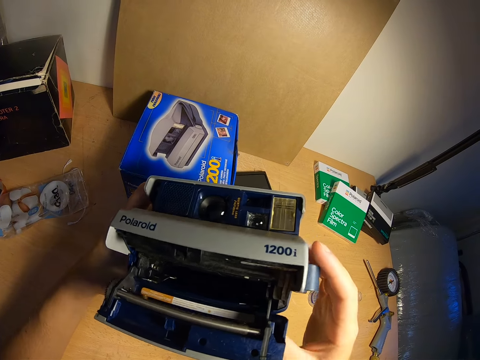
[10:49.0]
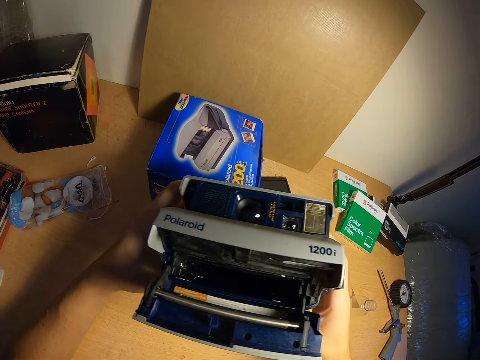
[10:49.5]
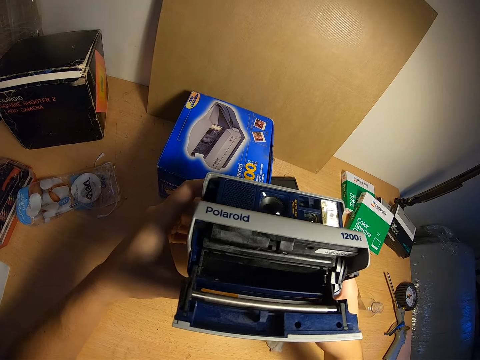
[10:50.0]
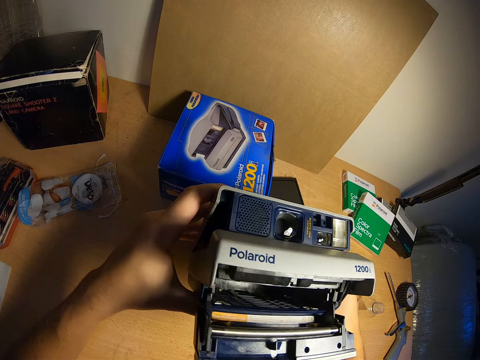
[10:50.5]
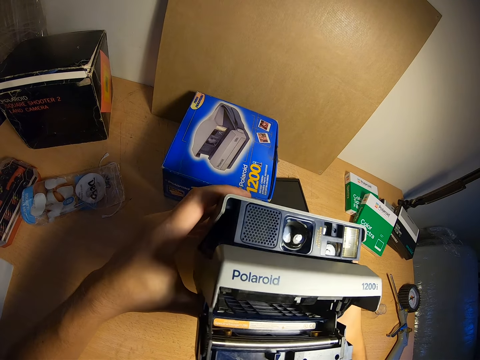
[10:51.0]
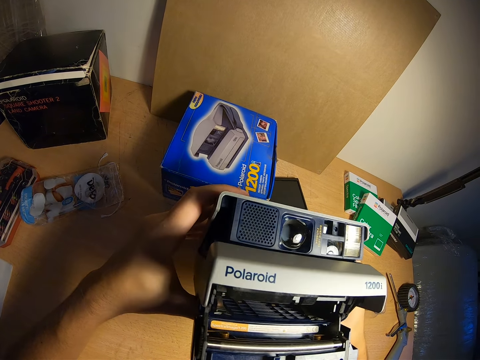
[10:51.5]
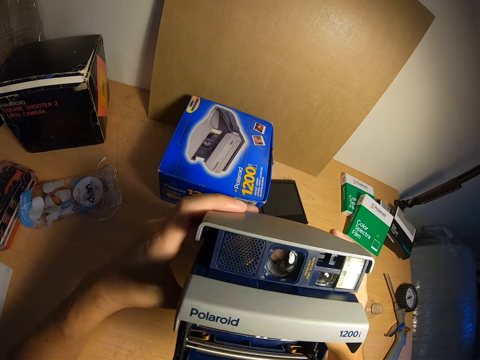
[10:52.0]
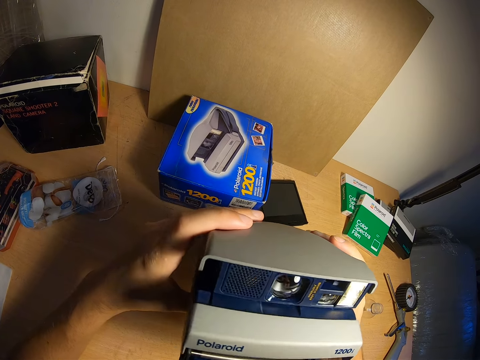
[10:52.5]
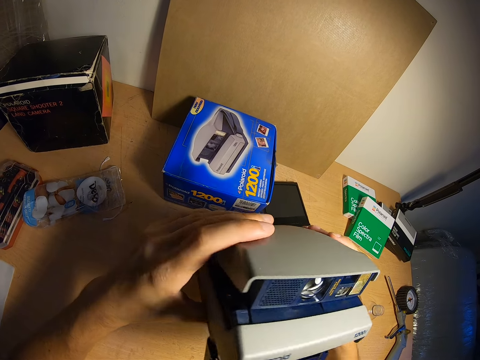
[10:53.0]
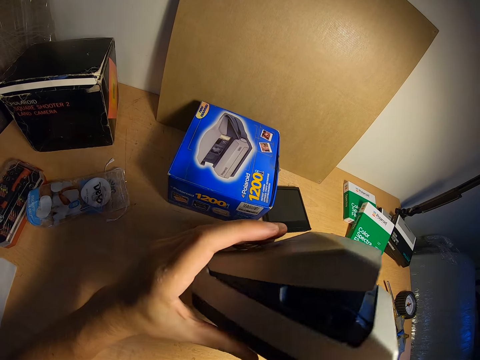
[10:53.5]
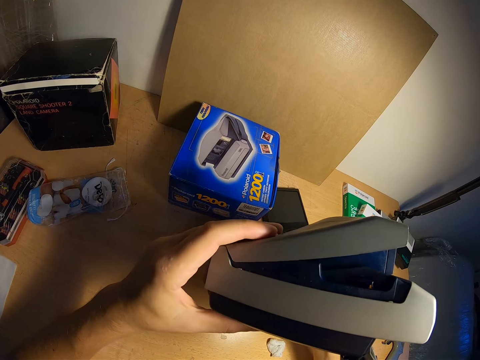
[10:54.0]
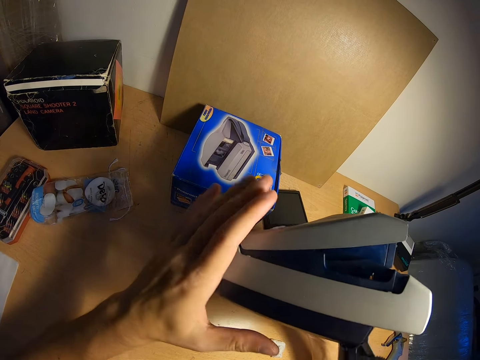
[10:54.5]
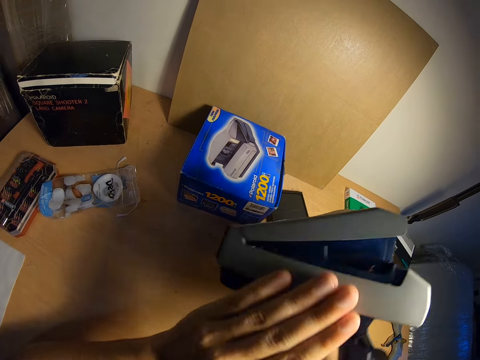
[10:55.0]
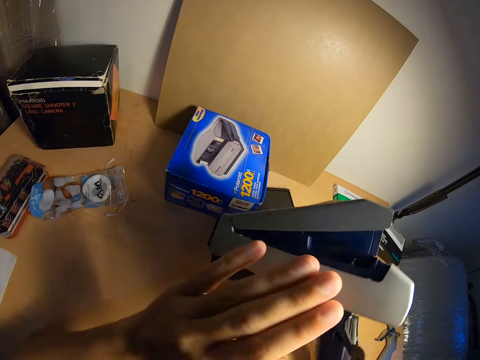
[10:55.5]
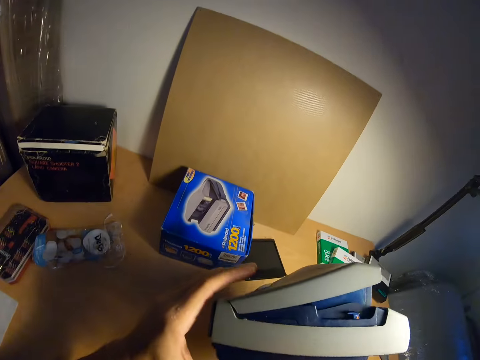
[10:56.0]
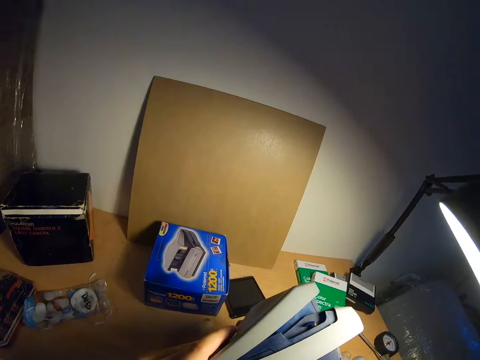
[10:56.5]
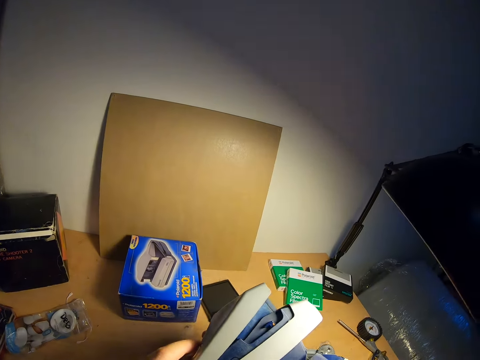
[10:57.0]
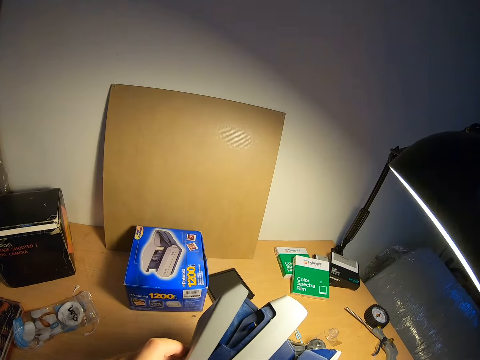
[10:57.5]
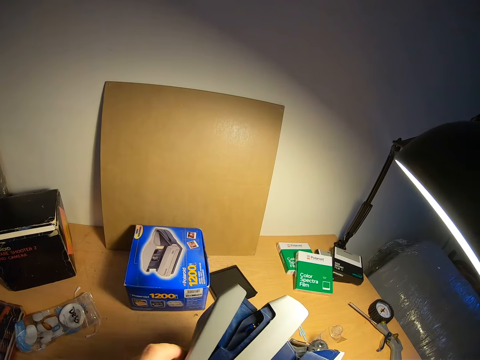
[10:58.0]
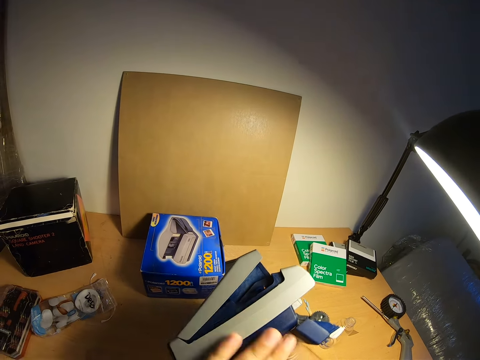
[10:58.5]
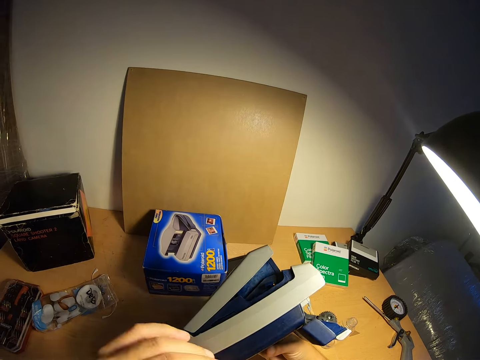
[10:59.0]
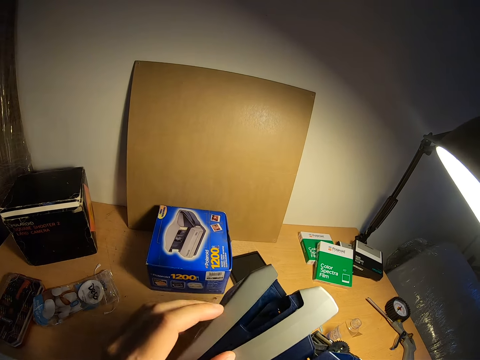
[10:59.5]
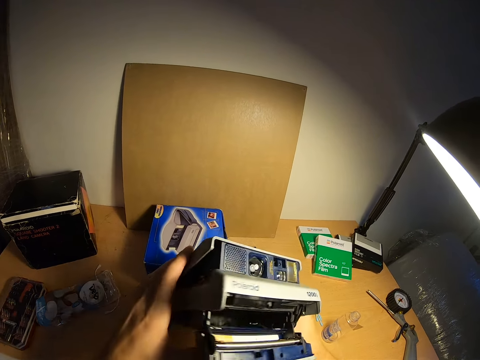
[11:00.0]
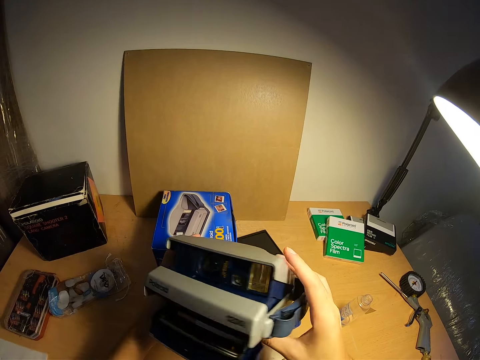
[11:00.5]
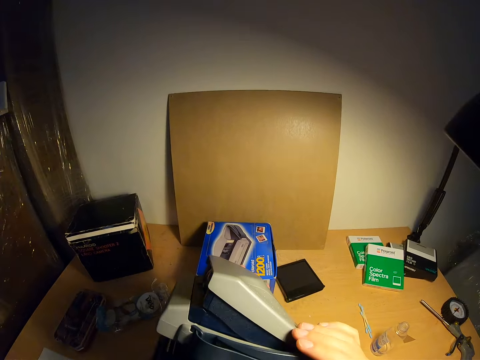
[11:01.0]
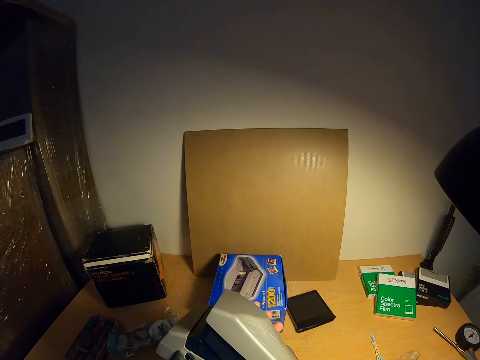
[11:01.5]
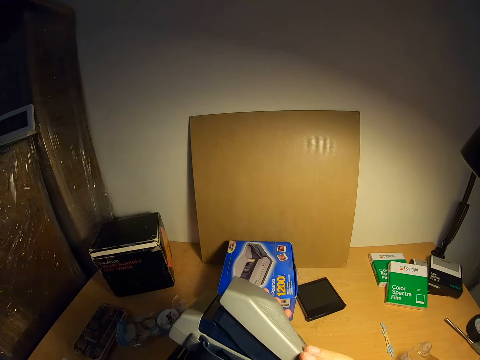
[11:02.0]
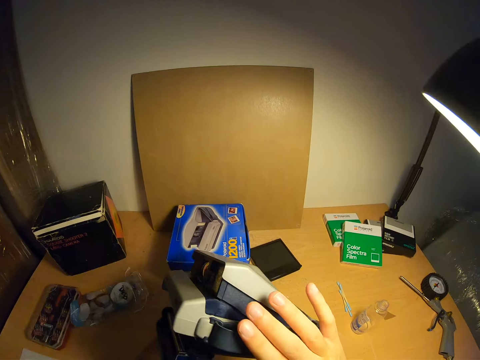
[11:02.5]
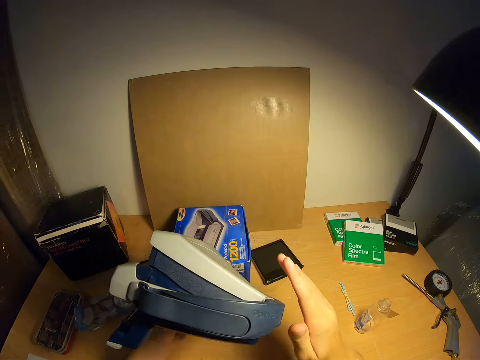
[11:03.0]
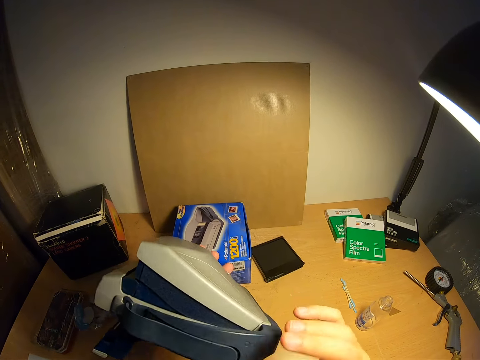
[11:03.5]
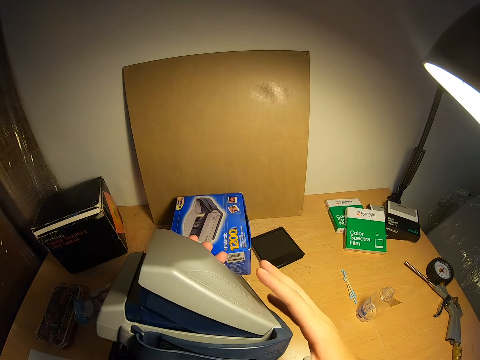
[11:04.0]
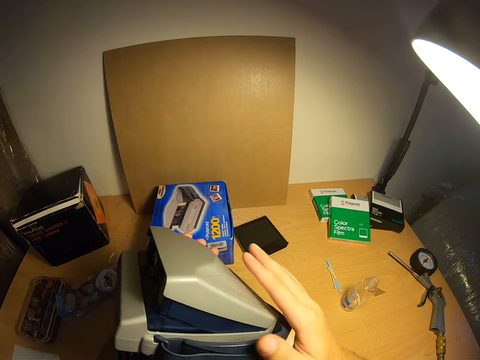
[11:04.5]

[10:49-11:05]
The camera wearer turns the camera sideways to the right with both hands. He cleans the camera with his left hand. He cleans the camera with his right hand. He turns the camera sideways to the left with both hands. He cleans the camera with his right hand.

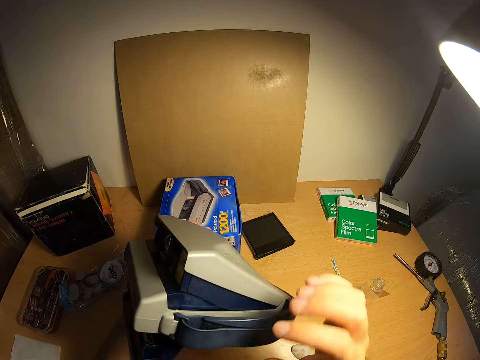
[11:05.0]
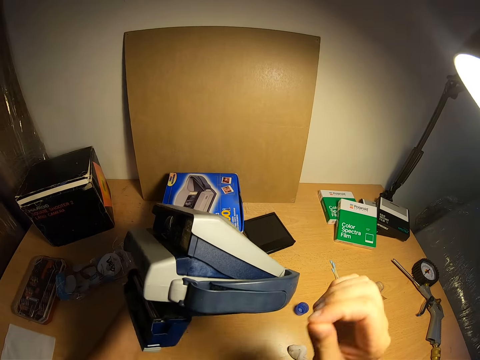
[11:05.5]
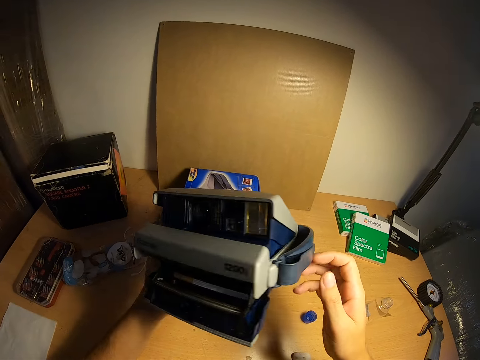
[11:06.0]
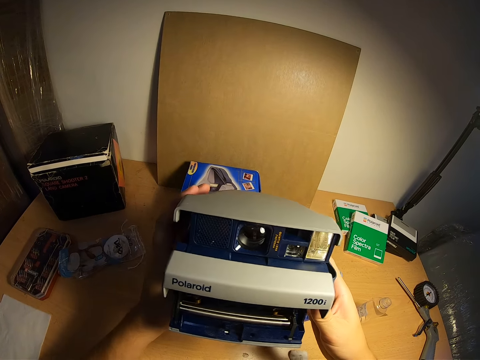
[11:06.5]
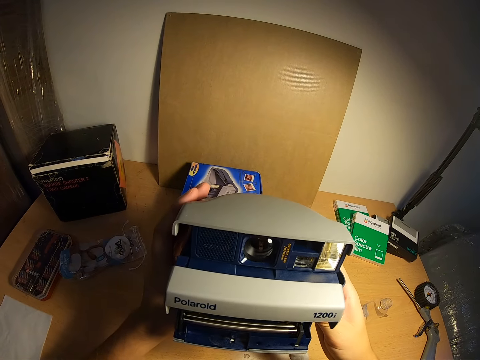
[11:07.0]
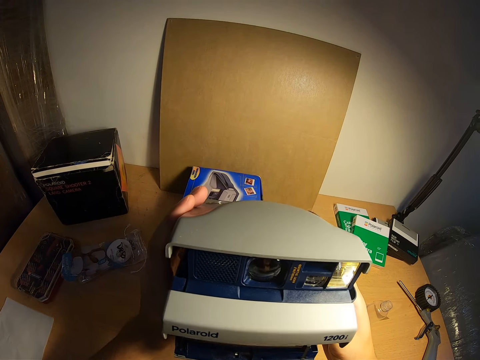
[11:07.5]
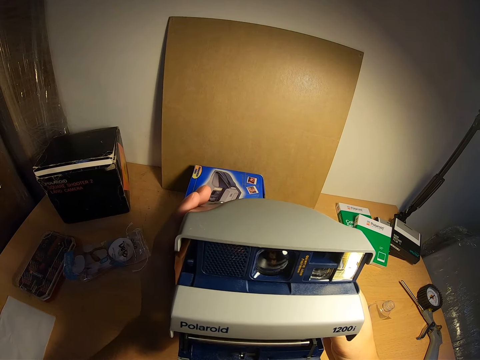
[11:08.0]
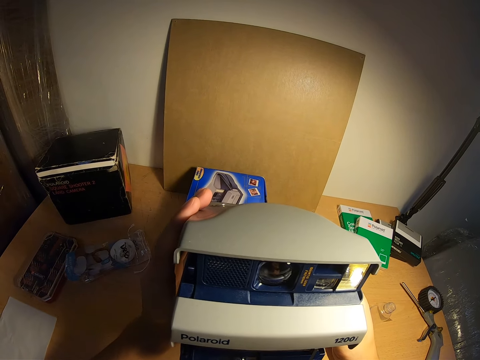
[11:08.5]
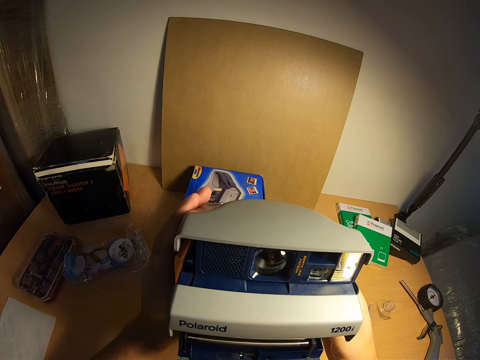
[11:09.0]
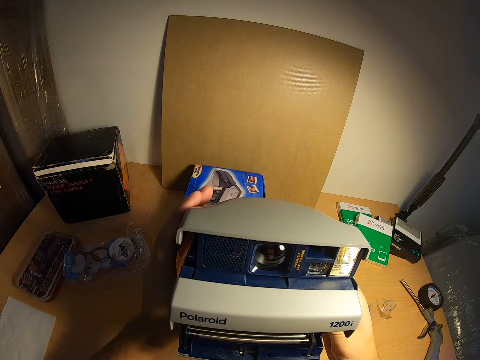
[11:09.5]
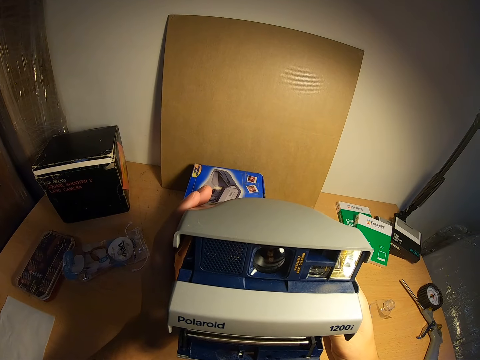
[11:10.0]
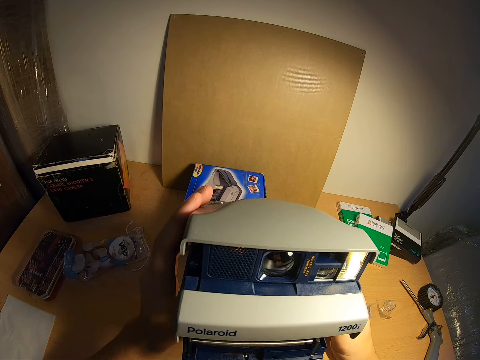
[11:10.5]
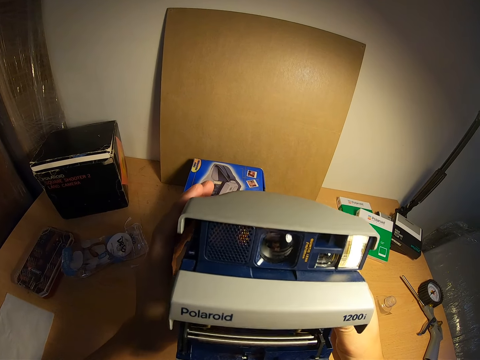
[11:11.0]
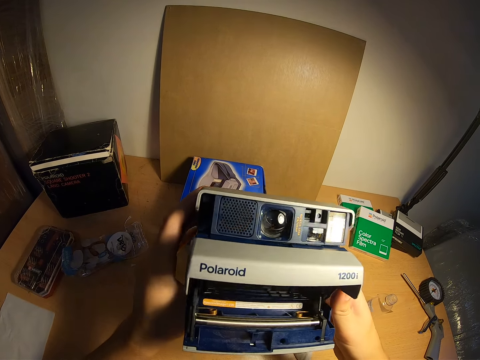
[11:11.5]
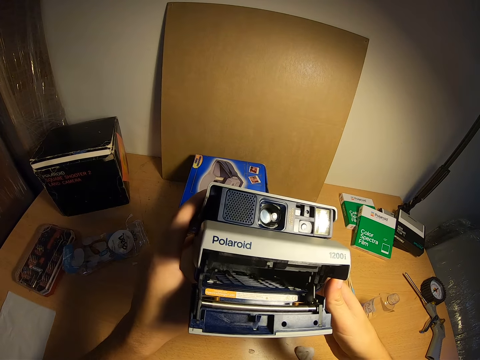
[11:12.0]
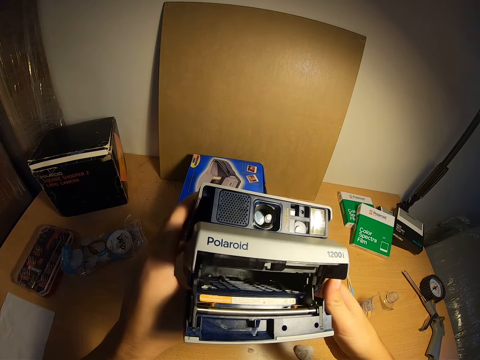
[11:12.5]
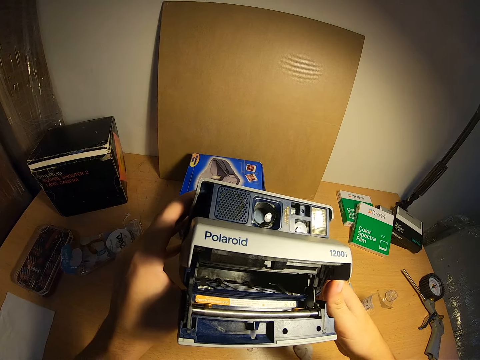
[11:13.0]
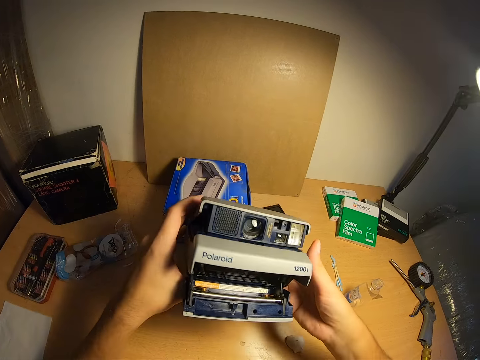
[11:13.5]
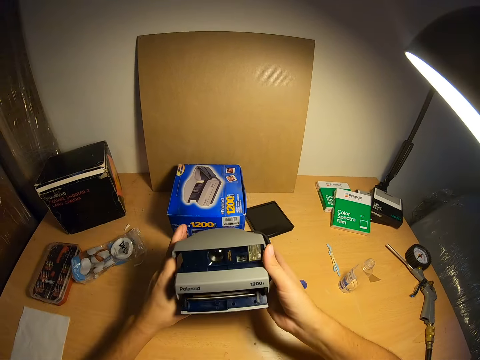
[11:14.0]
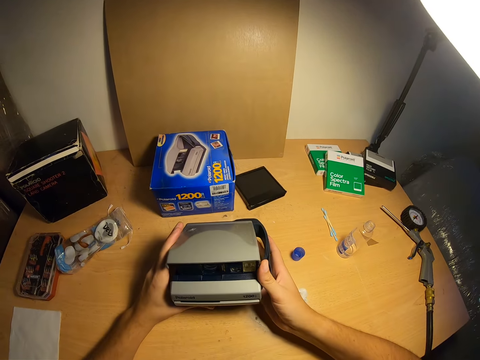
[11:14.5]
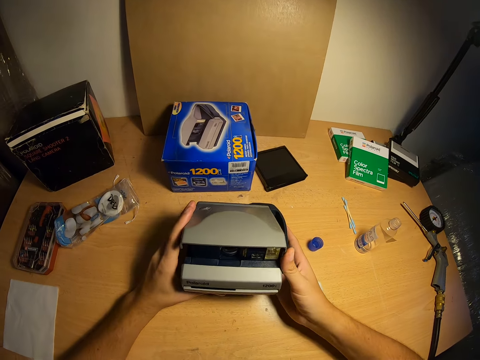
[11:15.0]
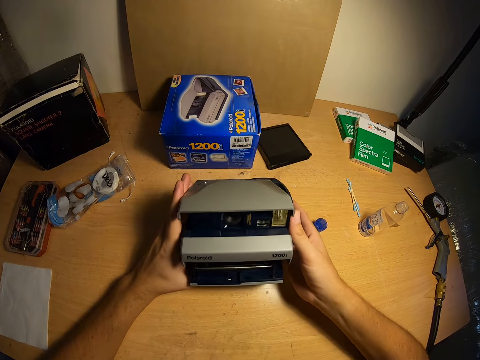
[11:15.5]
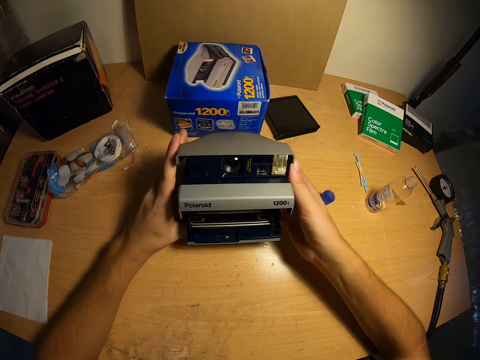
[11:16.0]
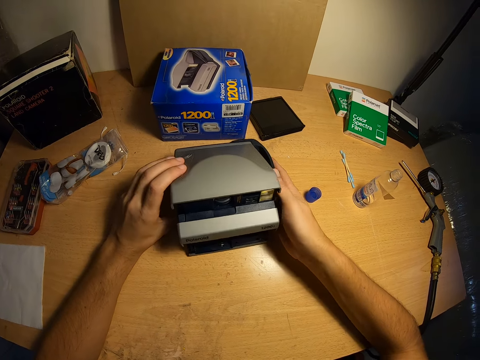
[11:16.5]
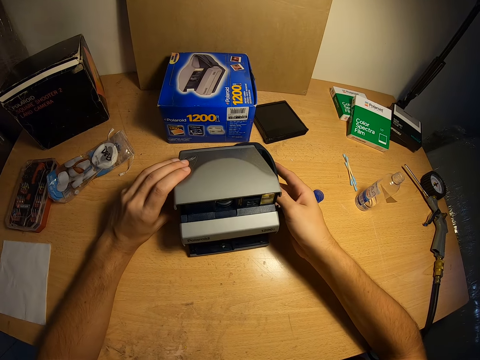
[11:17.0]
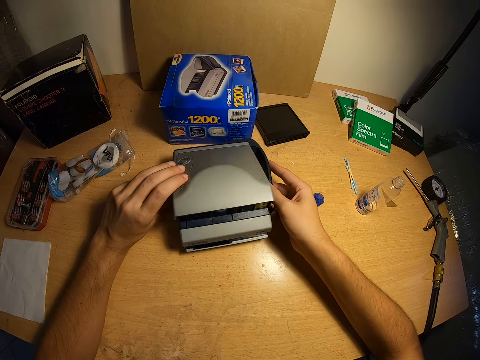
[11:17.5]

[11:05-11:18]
The camera wearer turns the camera towards him. He holds the camera for a while in his hands. He tilts the camera upward with both hands. He places the camera on the table. He closes the film eject slot with his hands. He opens the film eject slot with his hands. He closes the film eject slot. He places the camera on the table with both hands.
